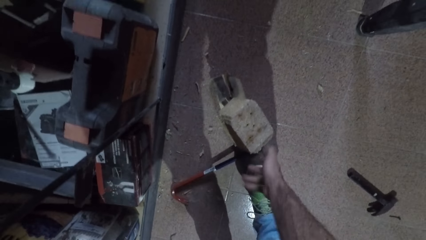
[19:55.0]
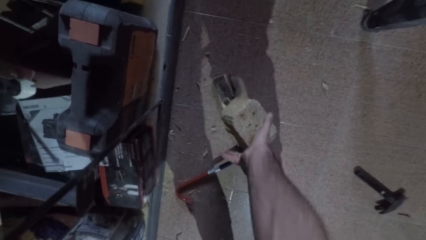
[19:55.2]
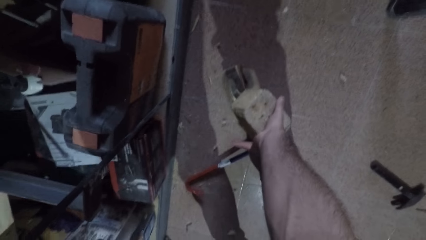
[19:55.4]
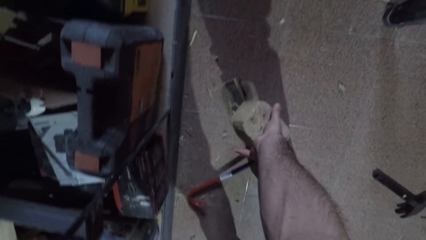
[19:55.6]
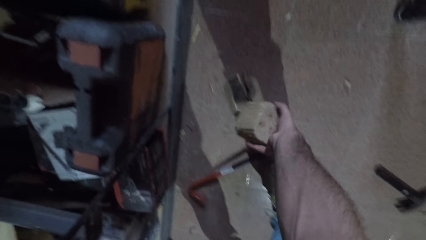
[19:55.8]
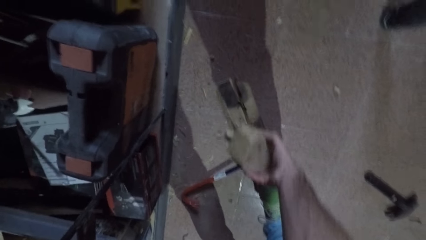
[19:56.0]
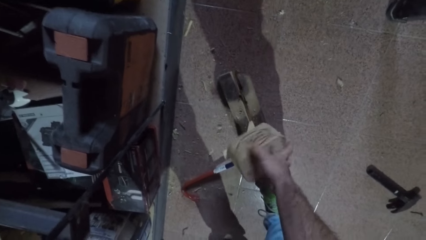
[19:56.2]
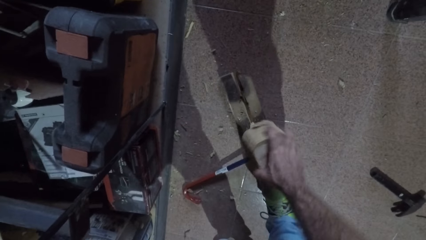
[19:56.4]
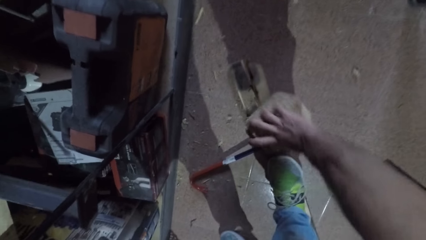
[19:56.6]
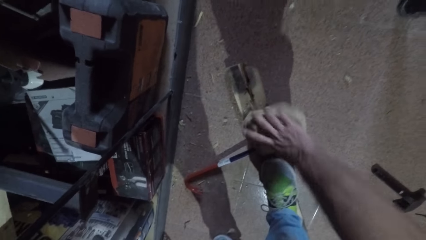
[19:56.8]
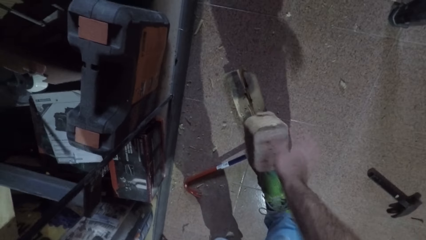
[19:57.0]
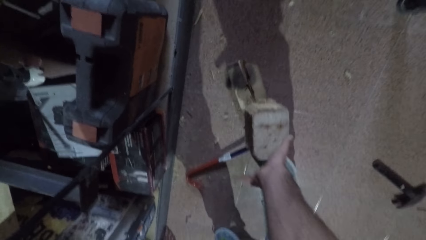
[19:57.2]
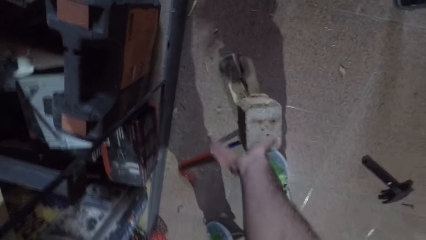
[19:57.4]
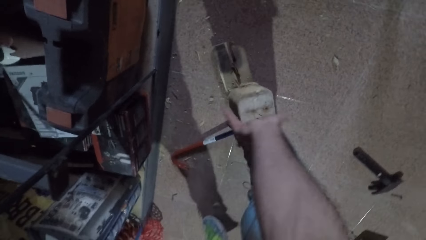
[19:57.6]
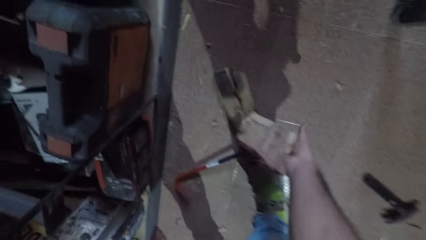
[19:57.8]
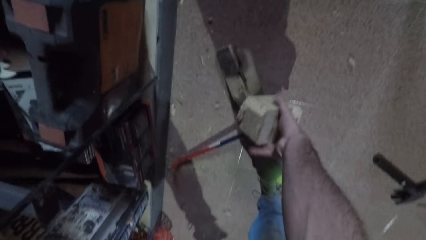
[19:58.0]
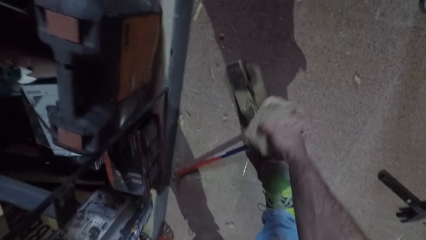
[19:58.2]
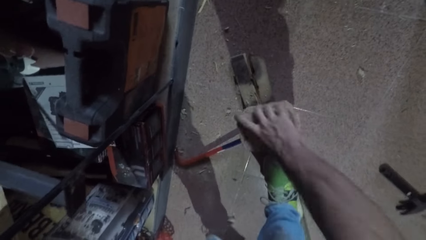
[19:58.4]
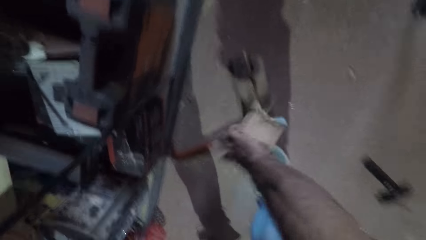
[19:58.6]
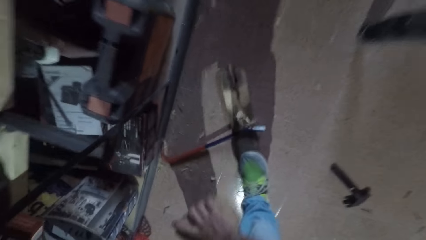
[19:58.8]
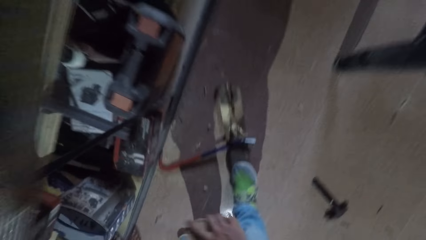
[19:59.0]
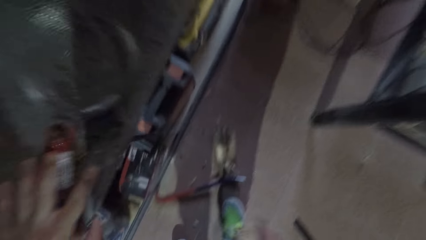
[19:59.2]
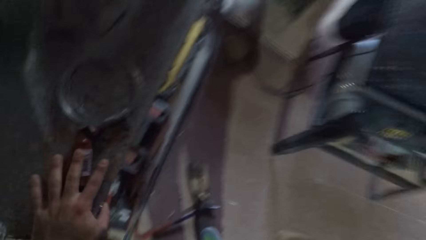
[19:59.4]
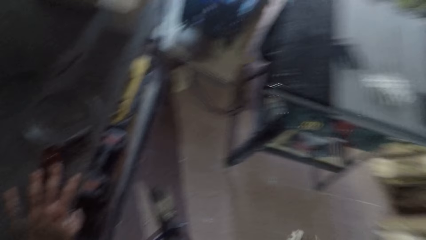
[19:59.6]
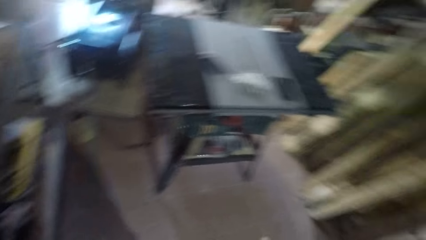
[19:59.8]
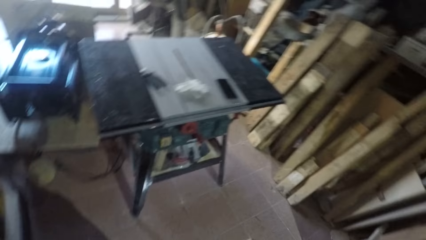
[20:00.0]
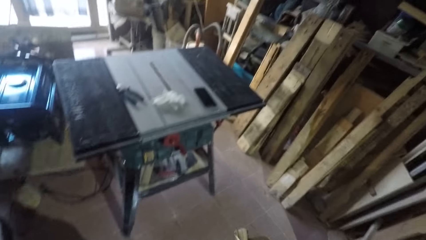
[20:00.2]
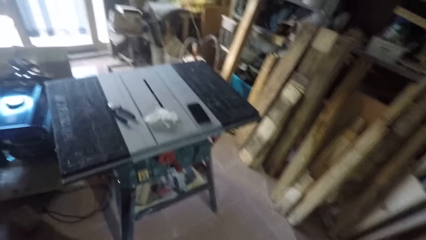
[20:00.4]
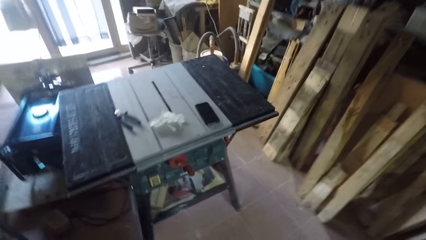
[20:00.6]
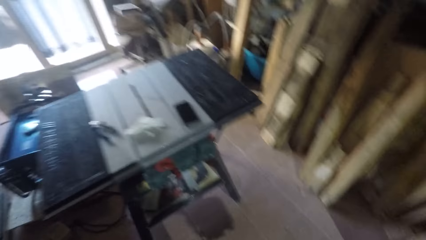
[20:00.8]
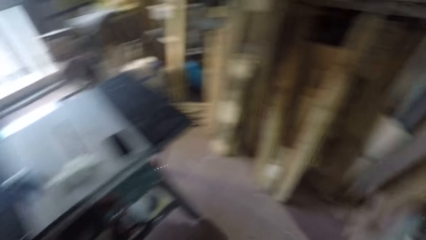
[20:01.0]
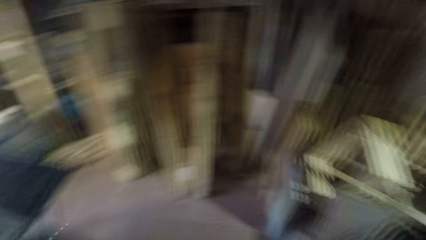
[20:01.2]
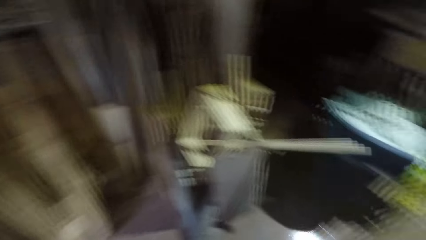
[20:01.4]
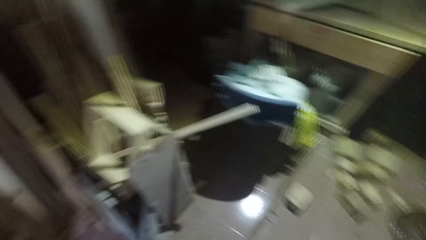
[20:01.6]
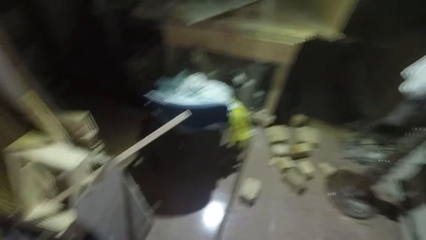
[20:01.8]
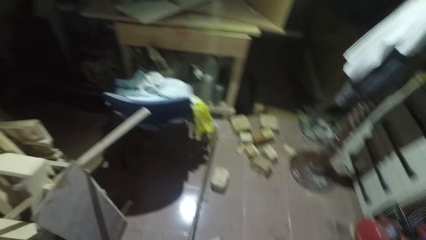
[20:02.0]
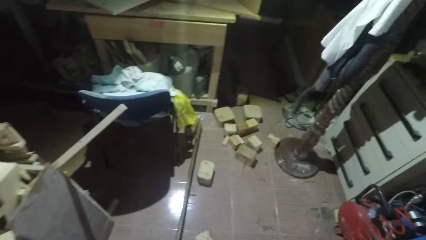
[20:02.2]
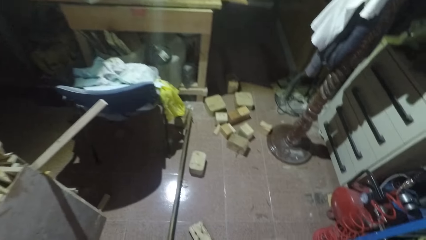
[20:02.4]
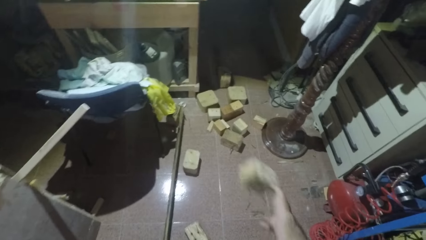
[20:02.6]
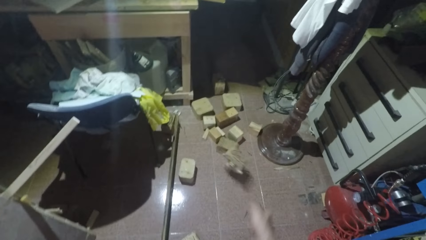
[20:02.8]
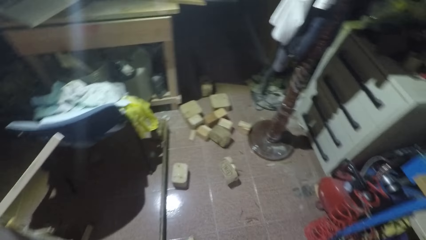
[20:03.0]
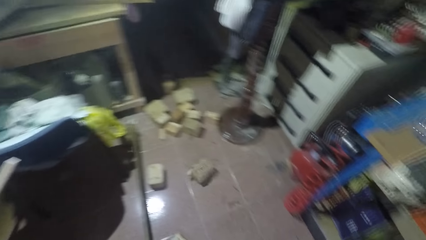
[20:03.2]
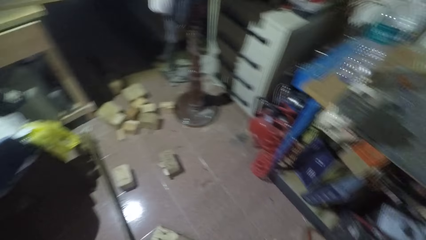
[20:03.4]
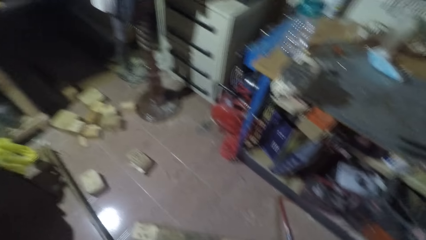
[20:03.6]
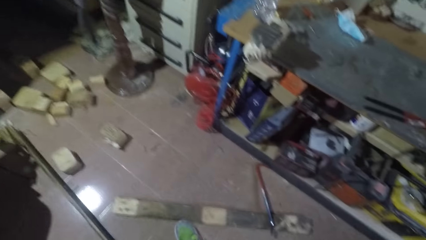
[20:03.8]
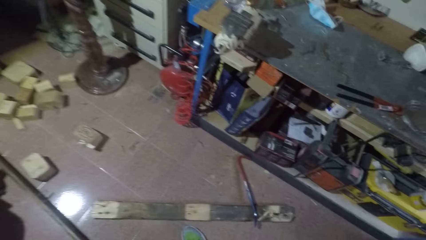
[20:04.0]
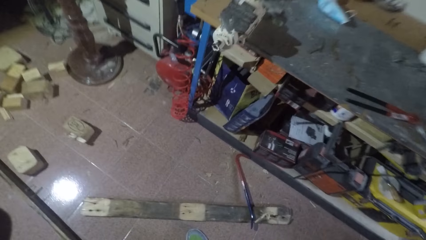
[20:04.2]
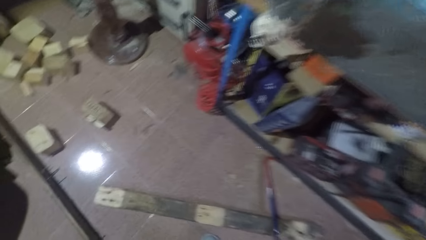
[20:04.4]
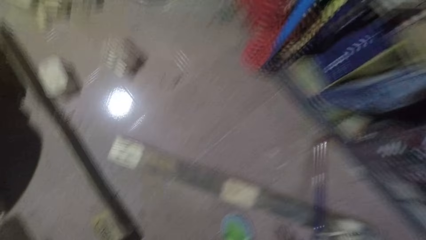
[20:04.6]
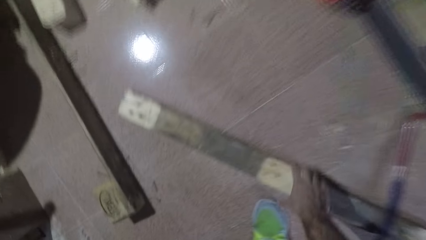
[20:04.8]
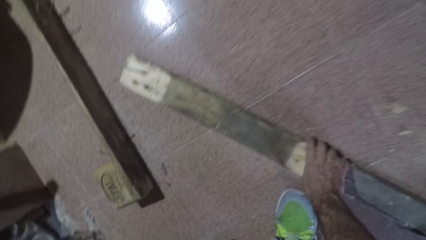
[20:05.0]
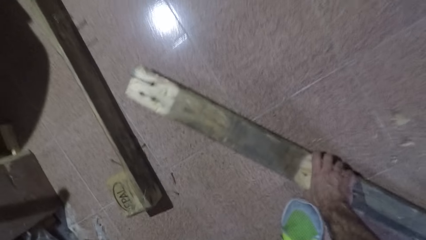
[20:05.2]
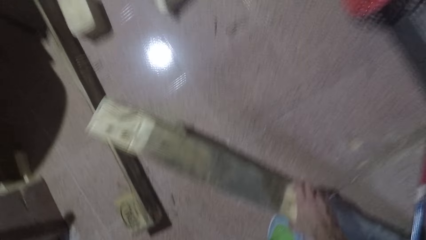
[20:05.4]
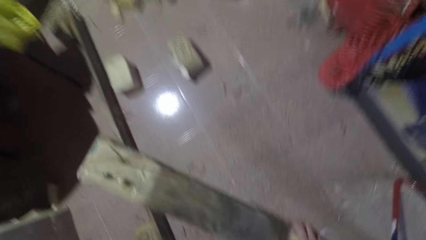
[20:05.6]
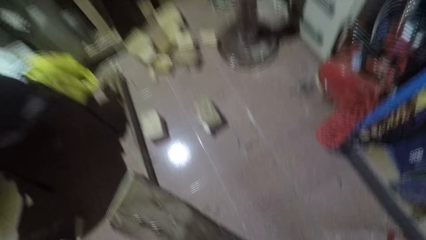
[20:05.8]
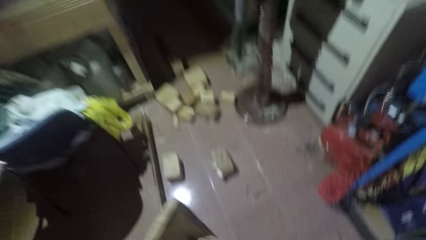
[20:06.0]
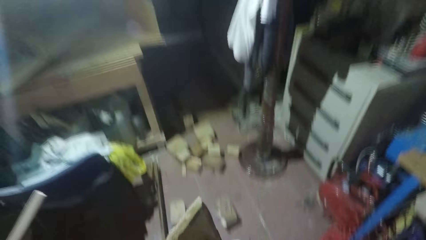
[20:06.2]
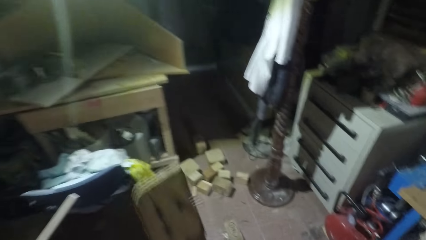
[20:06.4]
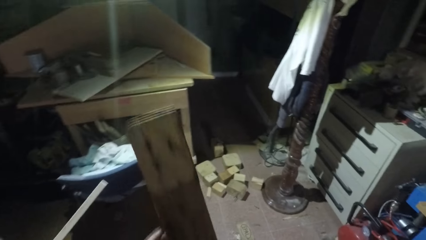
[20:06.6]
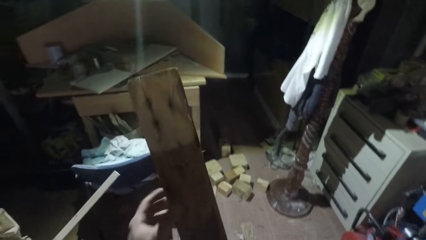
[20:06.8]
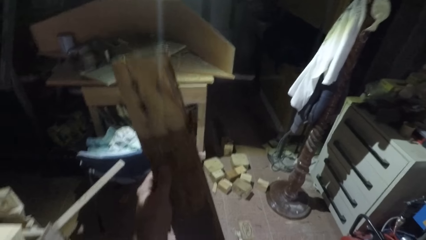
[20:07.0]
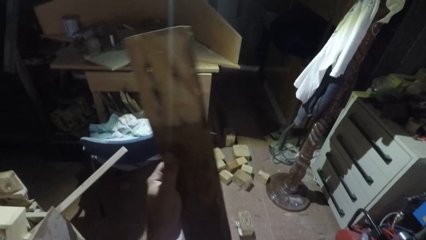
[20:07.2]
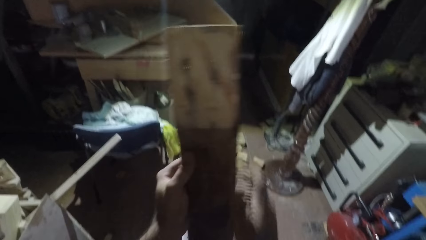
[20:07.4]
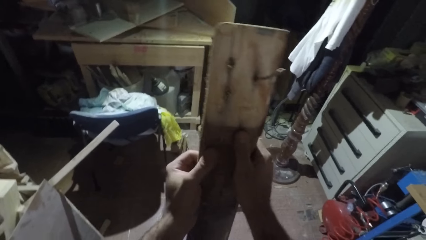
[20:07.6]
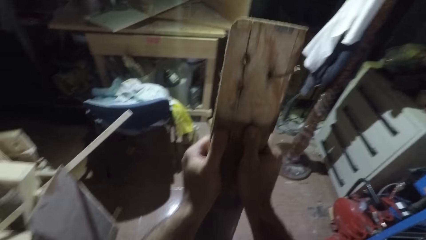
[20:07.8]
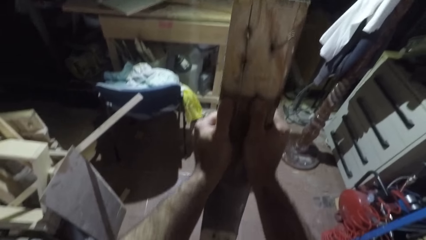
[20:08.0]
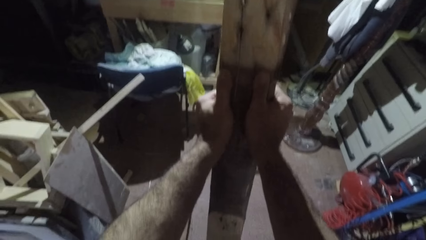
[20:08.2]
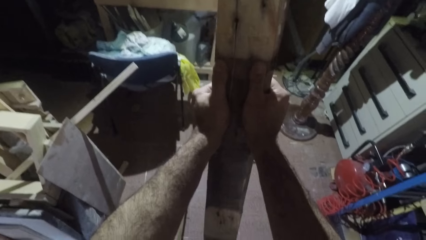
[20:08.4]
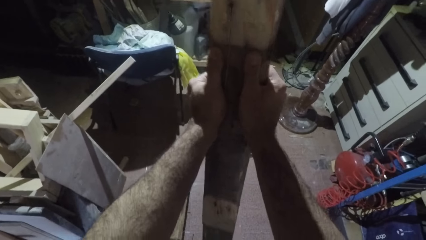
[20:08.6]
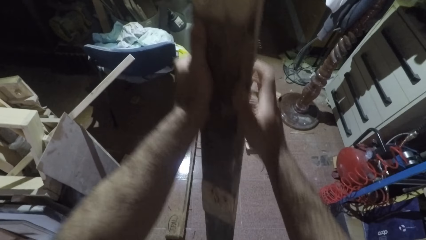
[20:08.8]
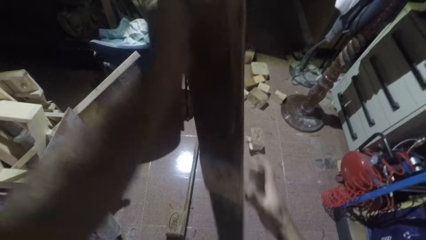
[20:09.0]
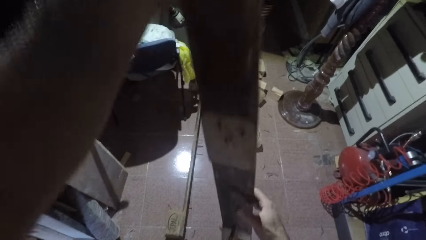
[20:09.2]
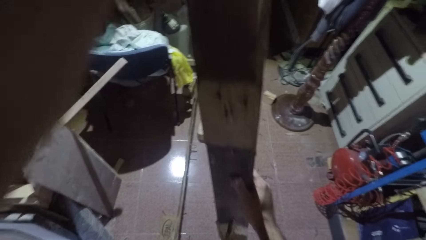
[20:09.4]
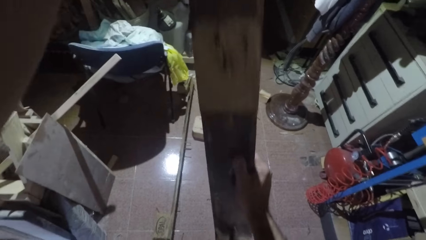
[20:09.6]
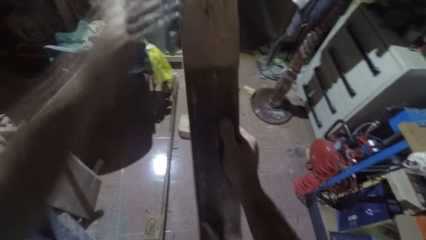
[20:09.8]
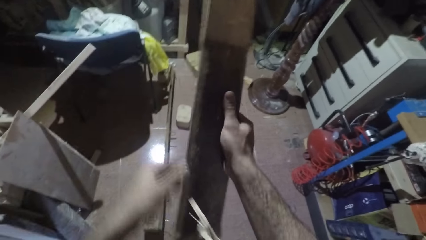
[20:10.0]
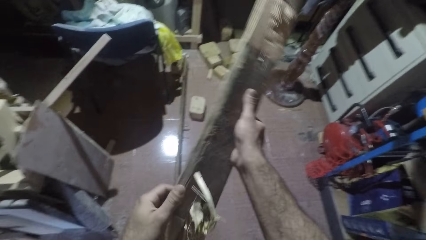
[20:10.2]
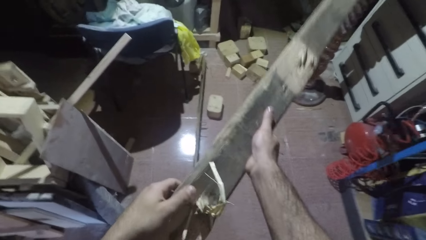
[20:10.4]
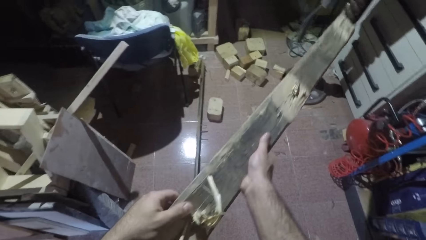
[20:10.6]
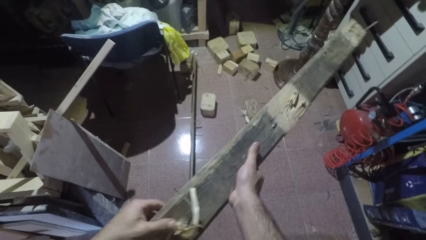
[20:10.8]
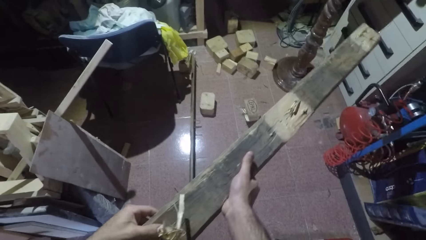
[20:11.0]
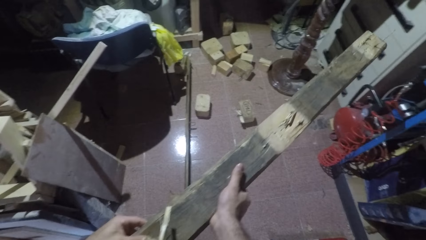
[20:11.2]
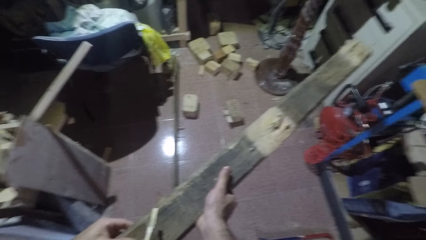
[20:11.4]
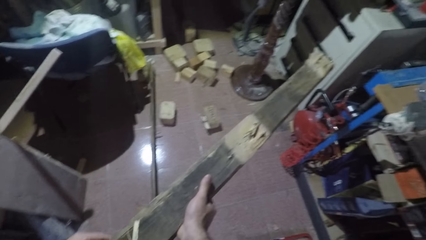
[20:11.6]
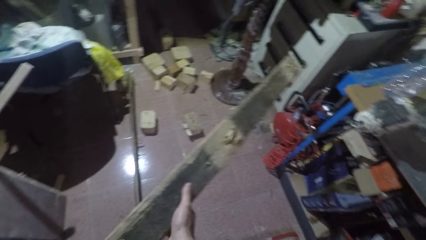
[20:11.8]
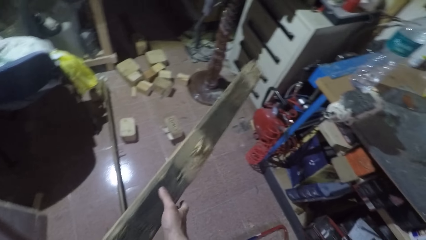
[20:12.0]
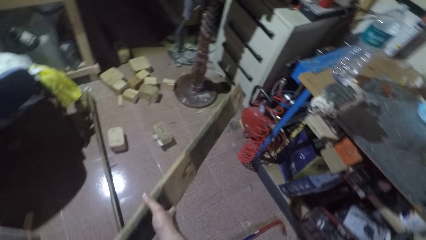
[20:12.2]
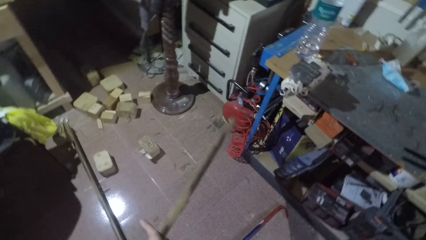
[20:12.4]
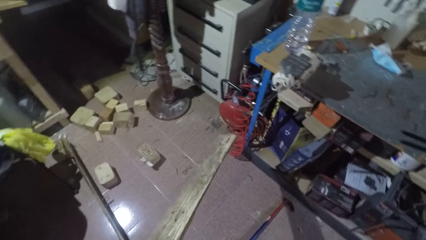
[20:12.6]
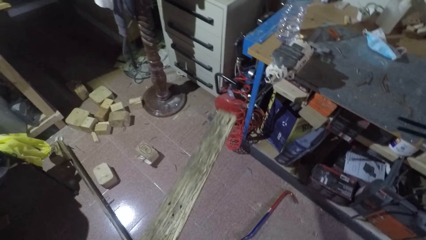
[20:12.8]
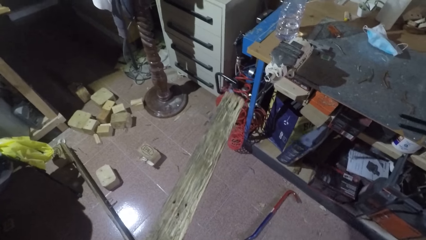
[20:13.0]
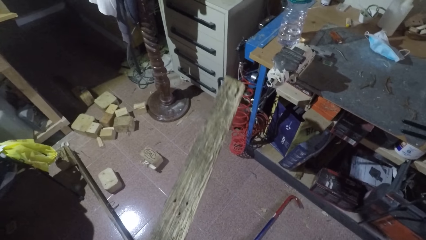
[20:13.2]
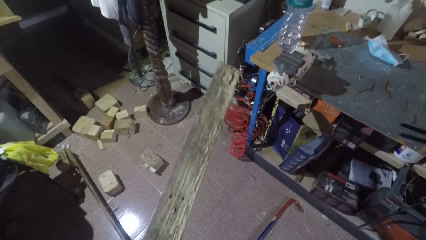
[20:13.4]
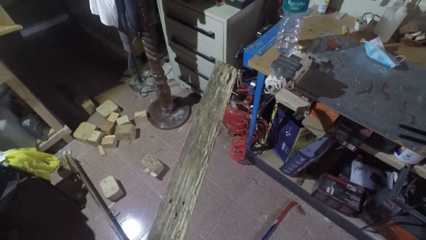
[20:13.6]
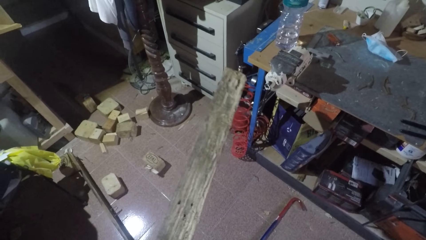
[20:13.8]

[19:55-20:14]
The camera wearer holds the pine block with a hand. He removes the wood cube from the rectangular wood with his right hand. He plucks out the pine block, stands up, and turns around. He throws the wood cube on the floor. He picks up the rectangular wood on the floor. He feels the lumber and examines the lumber.
